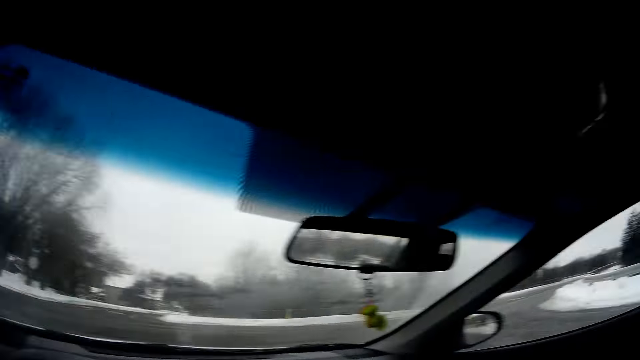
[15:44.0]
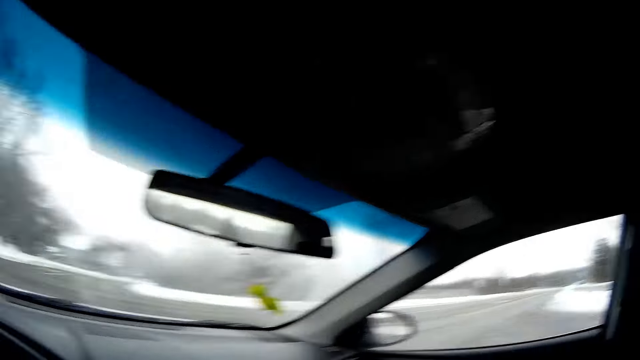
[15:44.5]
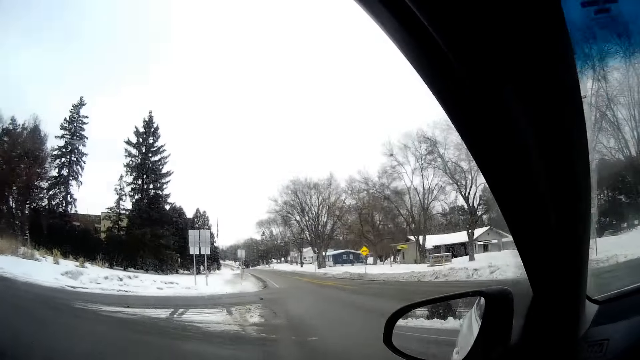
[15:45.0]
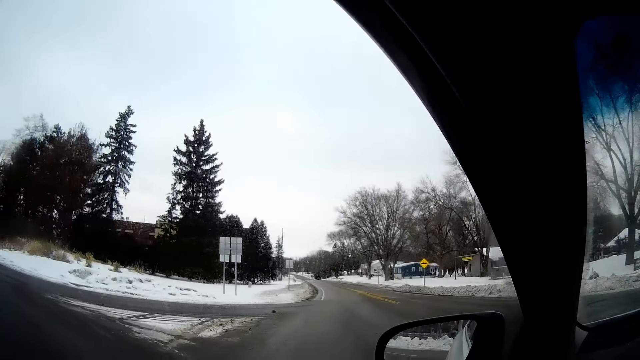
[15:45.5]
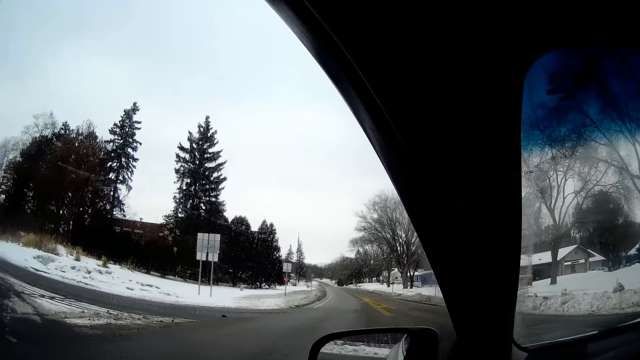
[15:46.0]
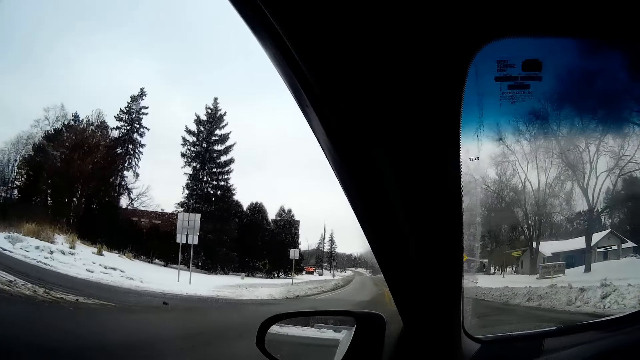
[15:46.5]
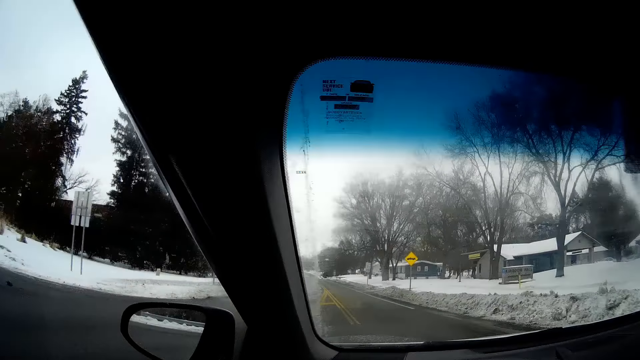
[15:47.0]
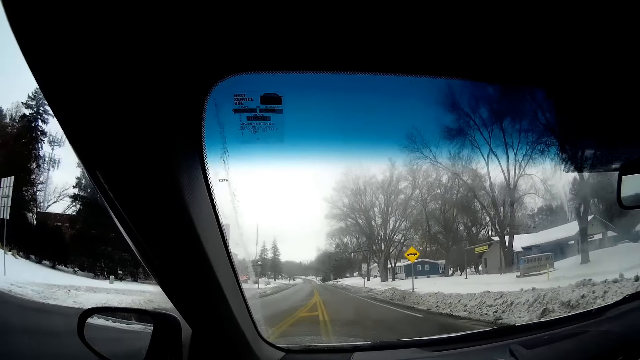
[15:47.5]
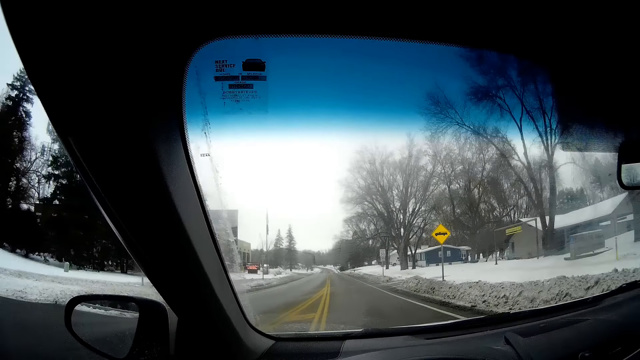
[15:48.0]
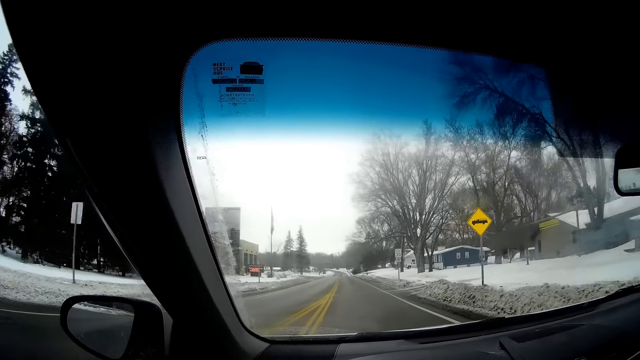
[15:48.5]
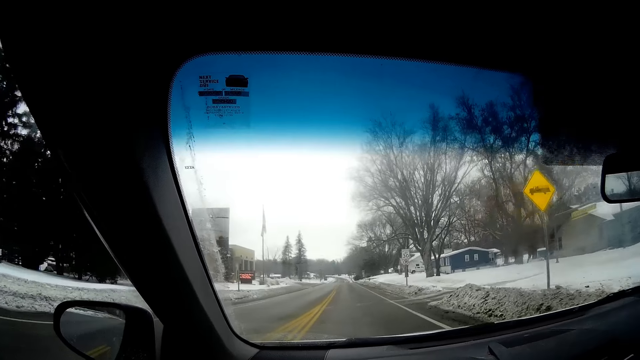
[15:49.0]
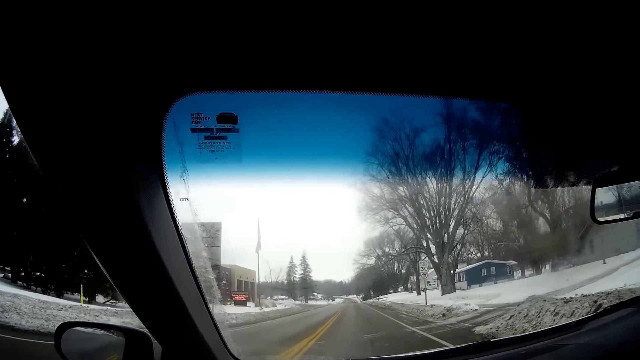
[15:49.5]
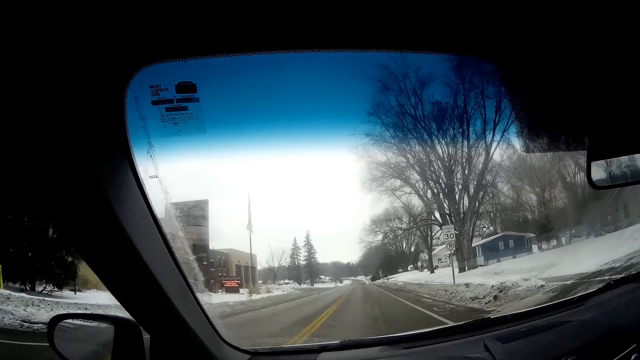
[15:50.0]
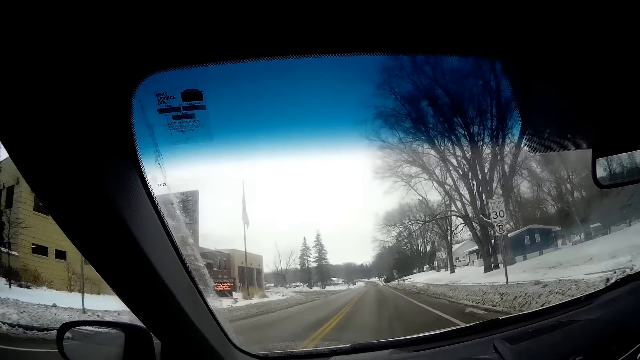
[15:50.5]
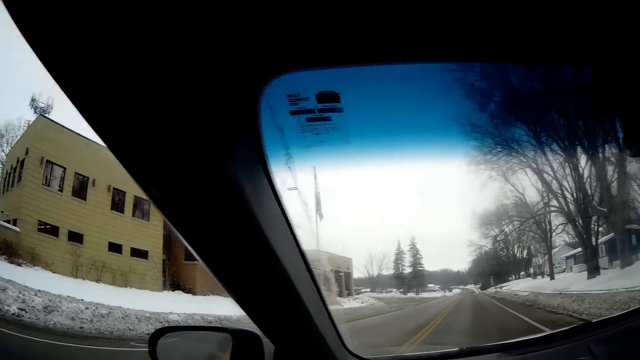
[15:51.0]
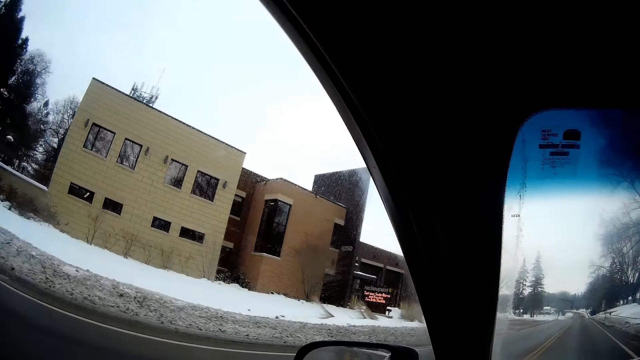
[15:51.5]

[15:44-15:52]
The camera wearer makes a right turn into a street with houses around.

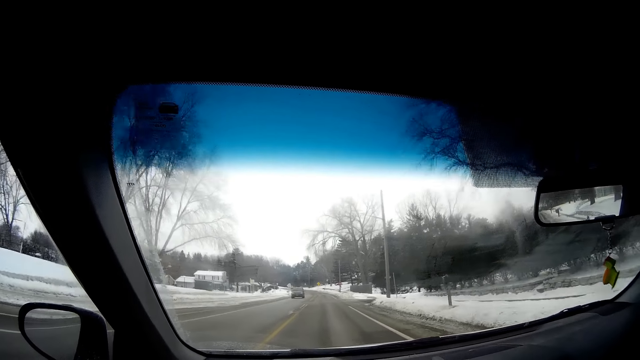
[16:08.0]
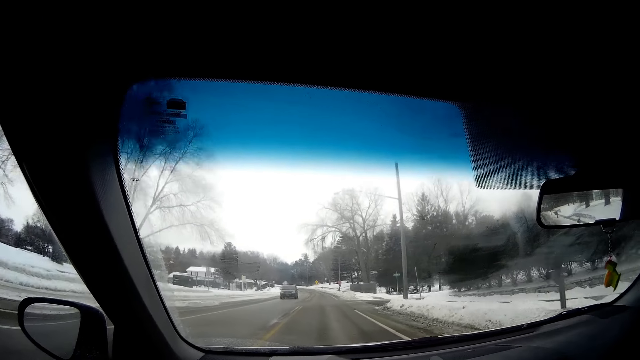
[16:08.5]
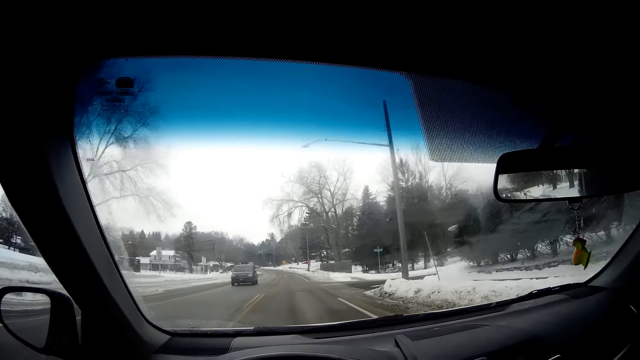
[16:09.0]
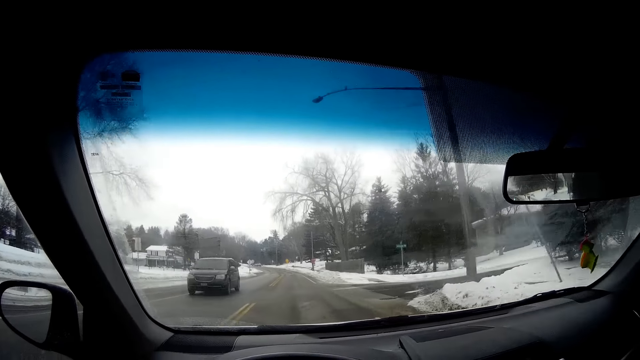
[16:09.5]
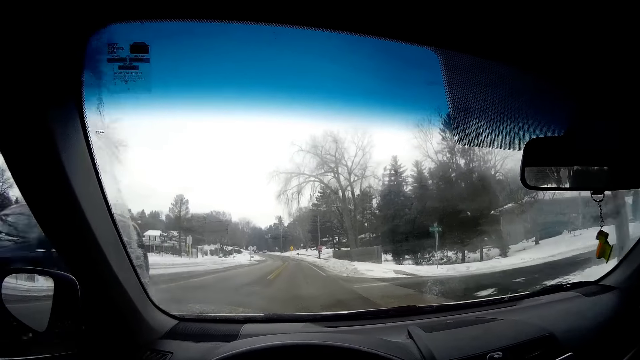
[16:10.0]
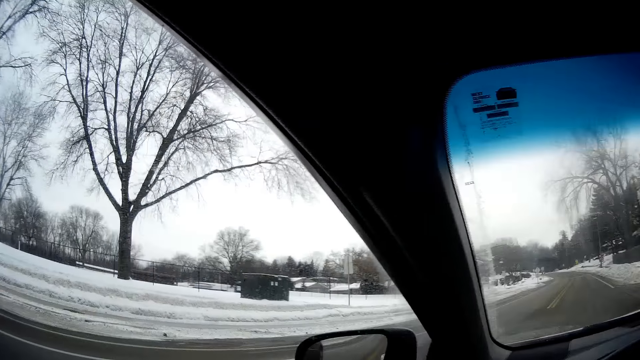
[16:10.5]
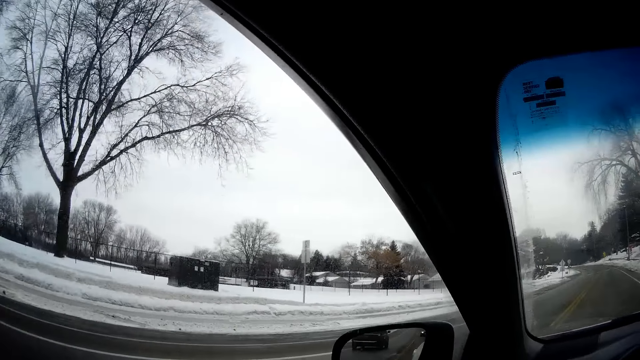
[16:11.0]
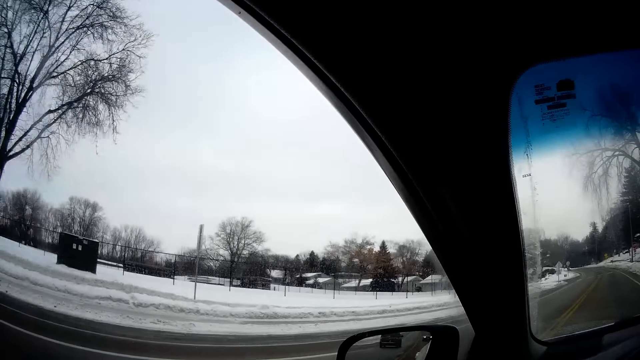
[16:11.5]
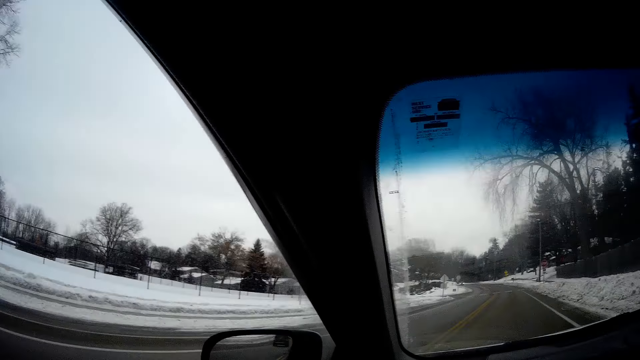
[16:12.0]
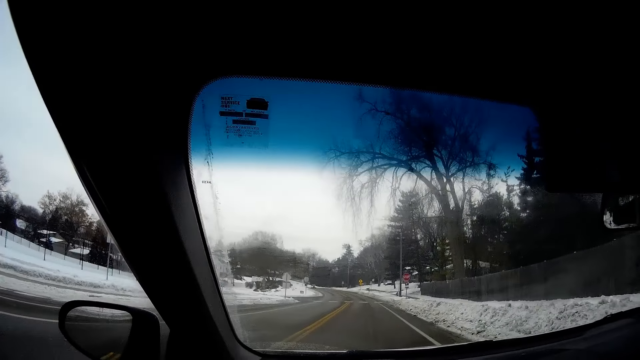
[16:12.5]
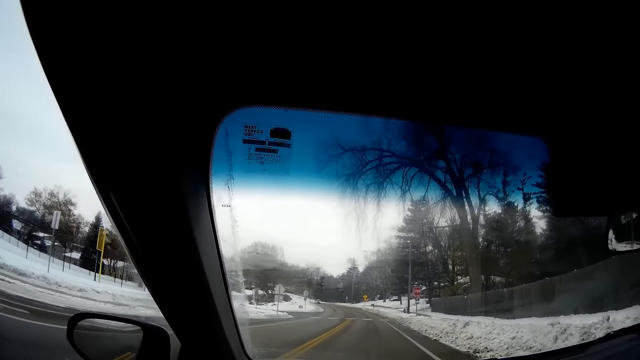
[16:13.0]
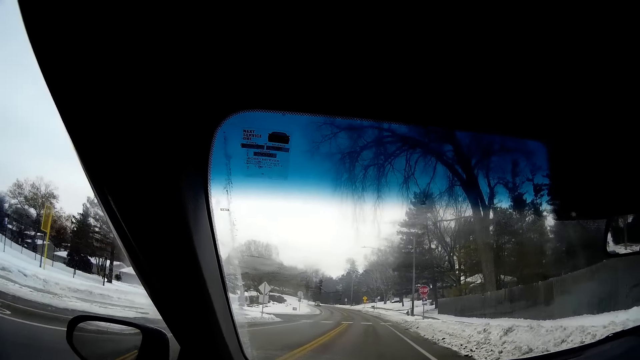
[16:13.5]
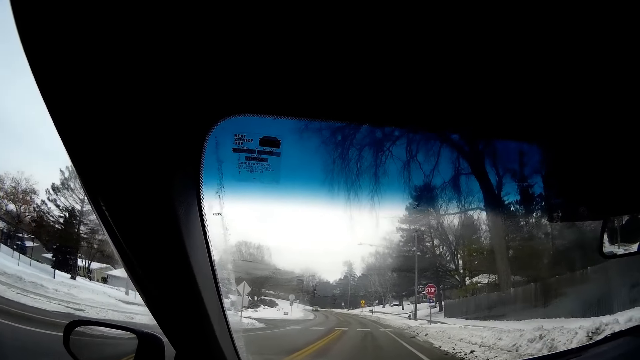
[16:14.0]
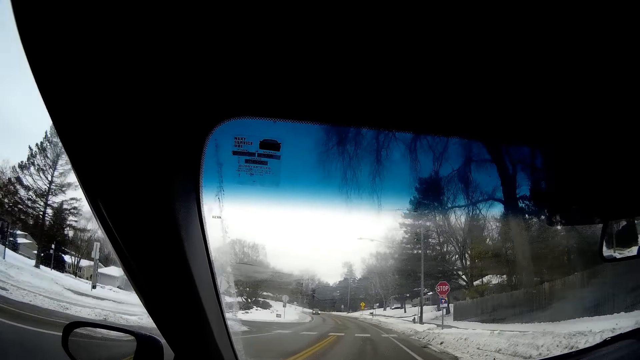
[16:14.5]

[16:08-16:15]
The camera wearer drives past a black van.

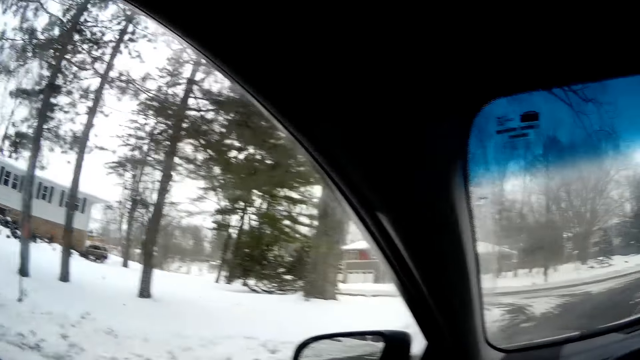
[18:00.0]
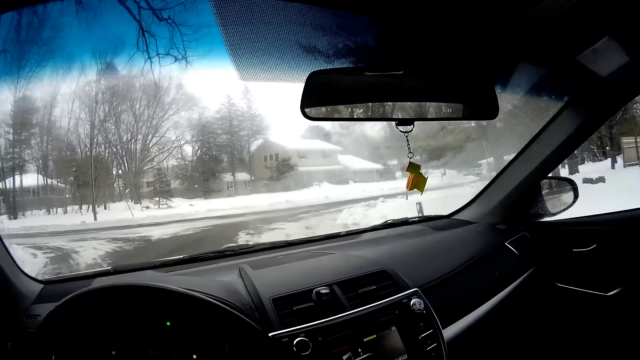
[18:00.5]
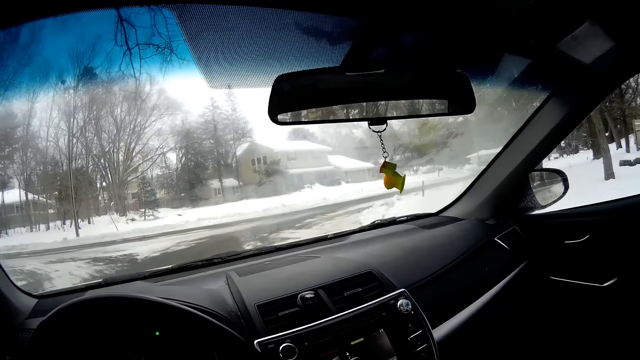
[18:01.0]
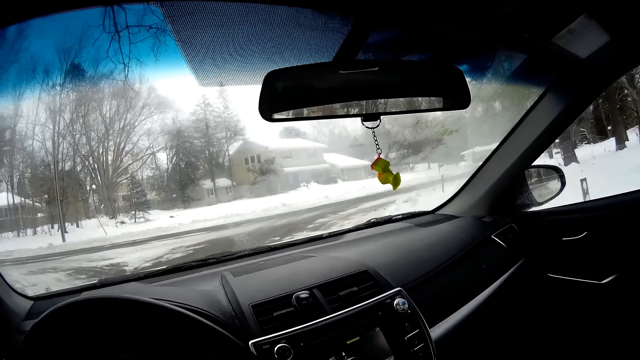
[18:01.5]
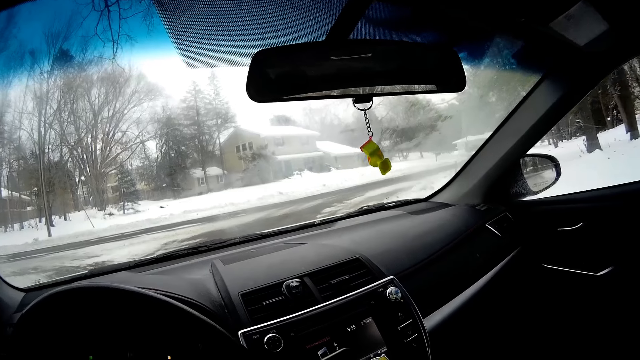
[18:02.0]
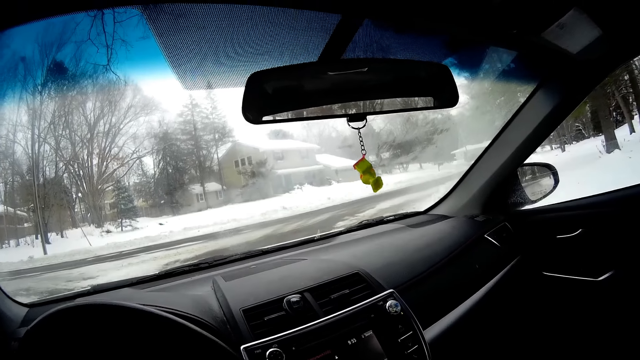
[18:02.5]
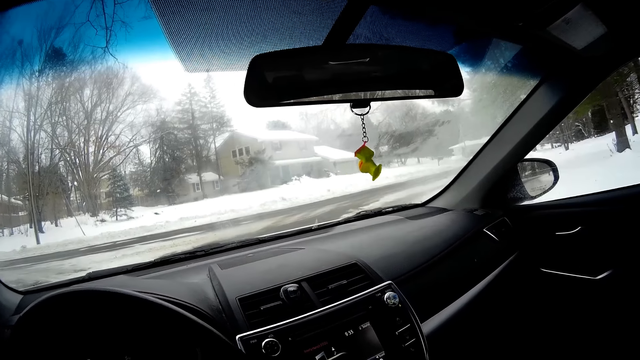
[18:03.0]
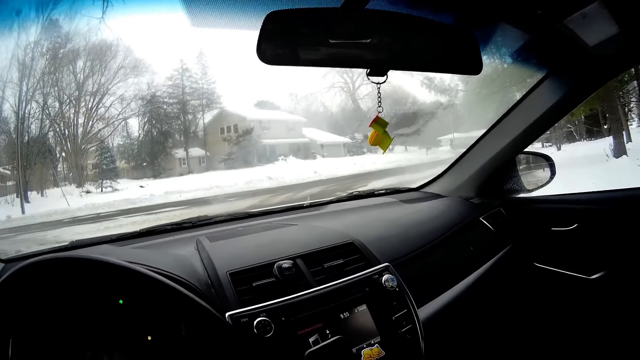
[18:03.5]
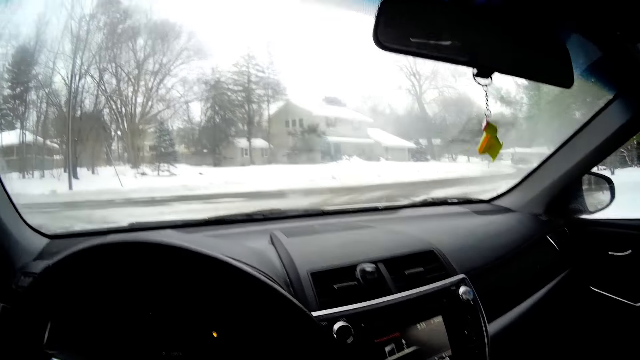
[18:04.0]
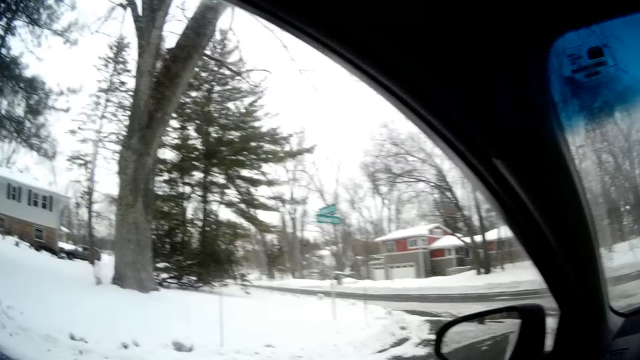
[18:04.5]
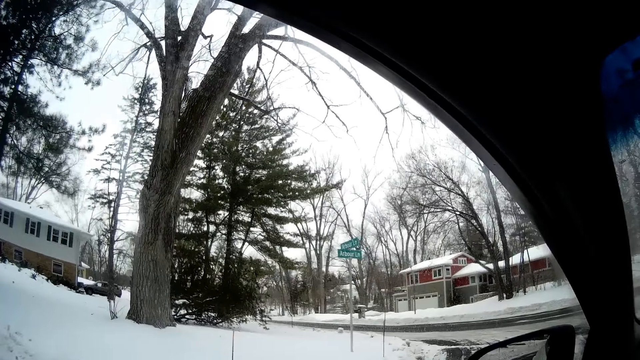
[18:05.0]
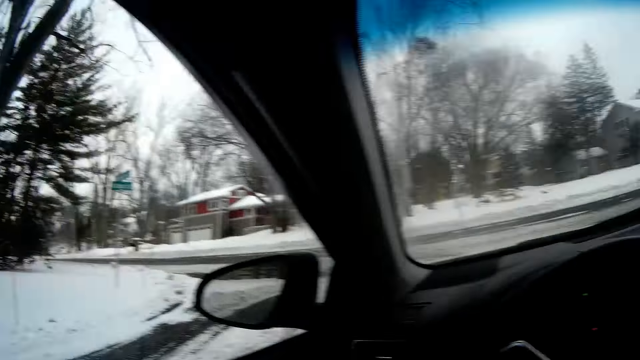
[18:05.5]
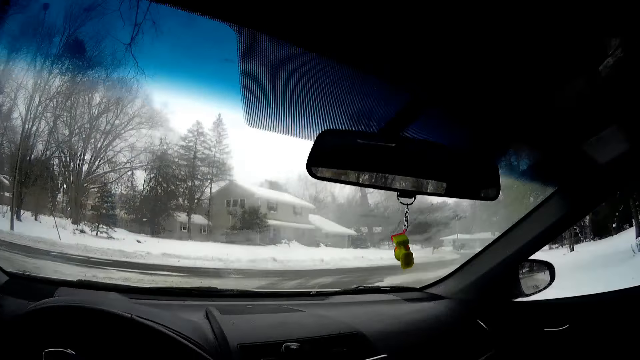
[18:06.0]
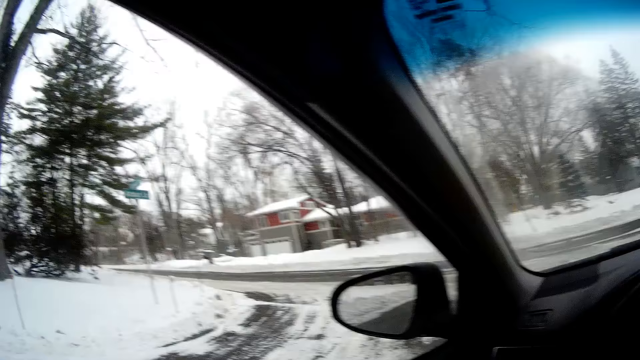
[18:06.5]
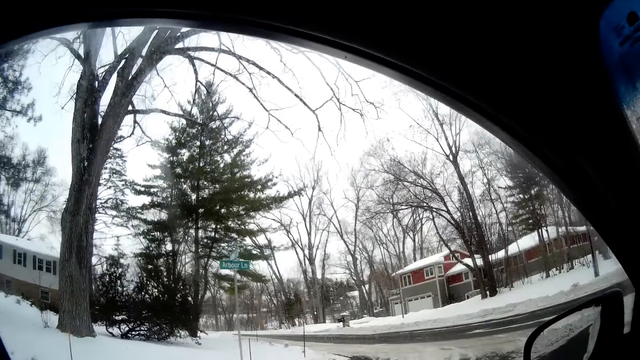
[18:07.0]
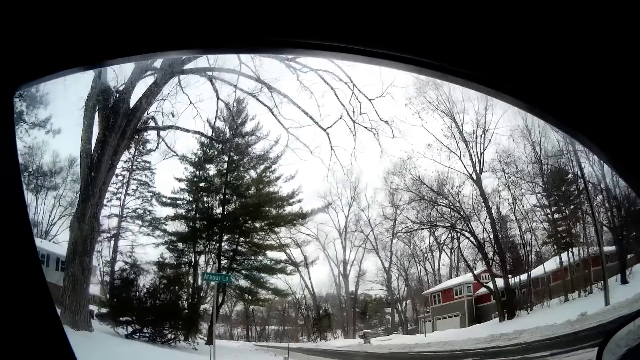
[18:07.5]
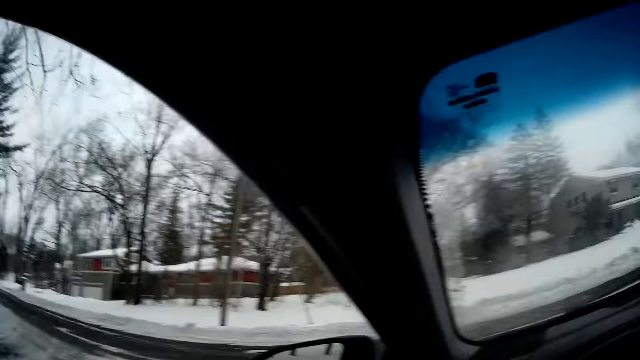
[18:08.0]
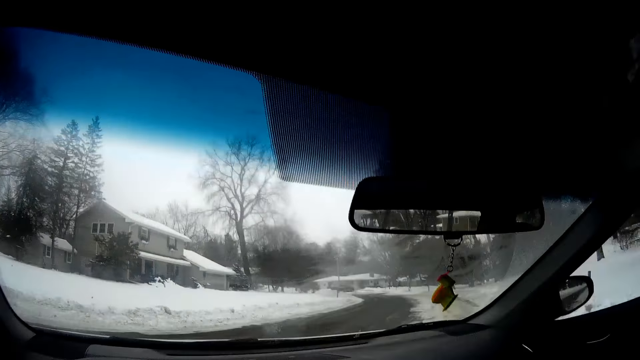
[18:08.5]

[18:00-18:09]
The camera wearer stops the car. They start driving the car.
